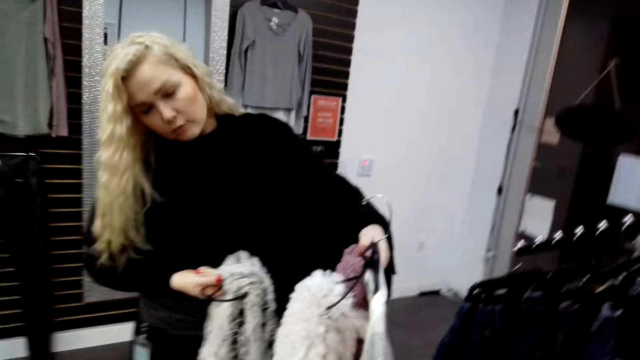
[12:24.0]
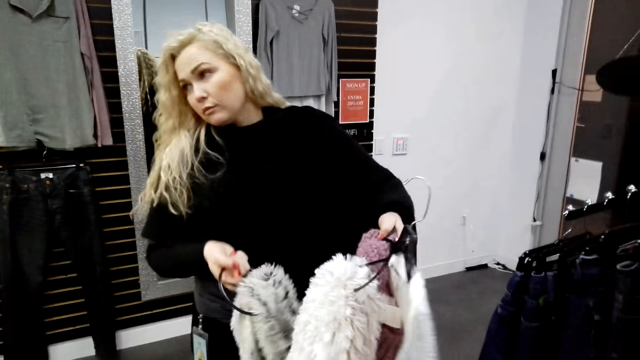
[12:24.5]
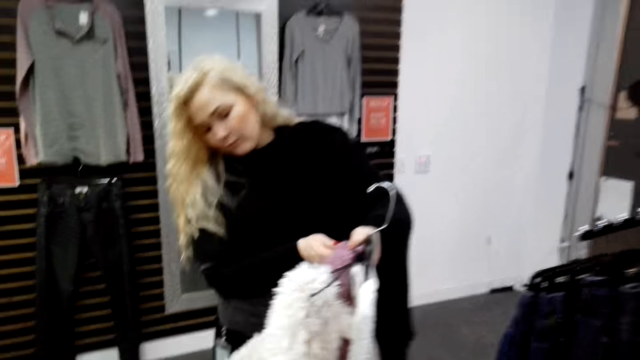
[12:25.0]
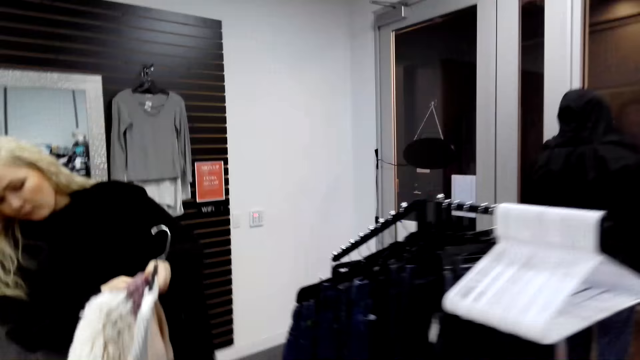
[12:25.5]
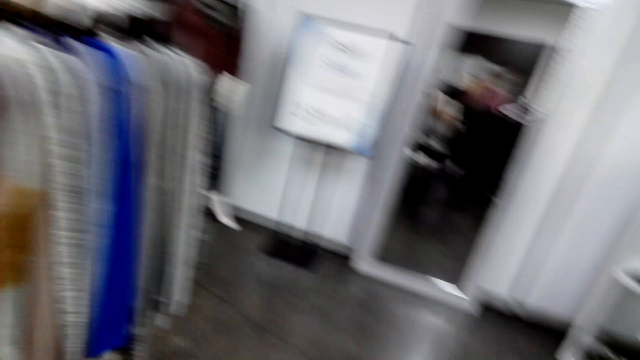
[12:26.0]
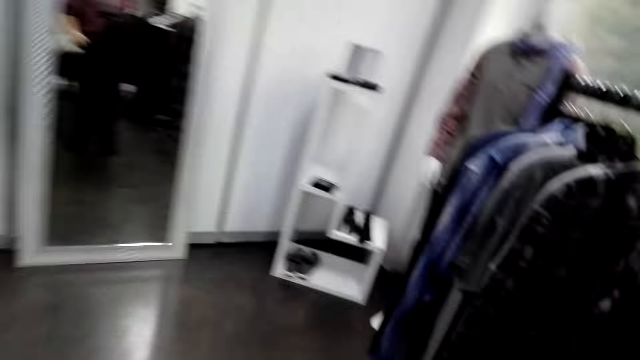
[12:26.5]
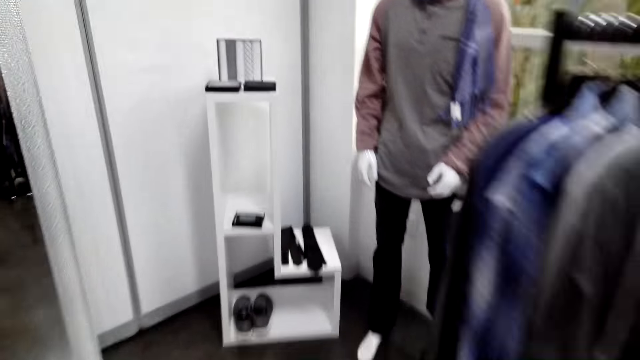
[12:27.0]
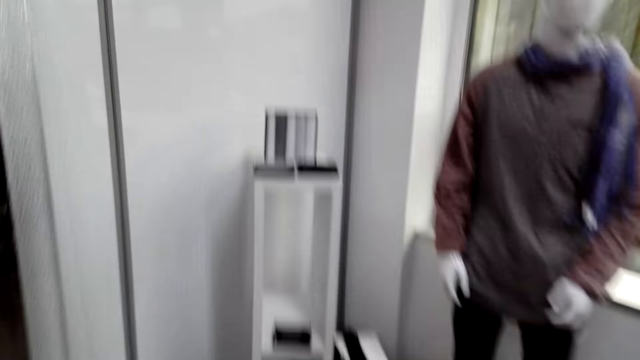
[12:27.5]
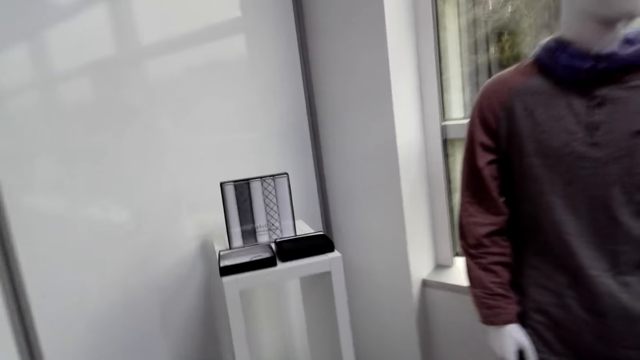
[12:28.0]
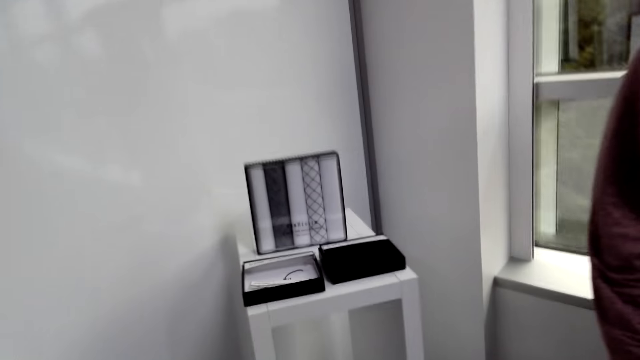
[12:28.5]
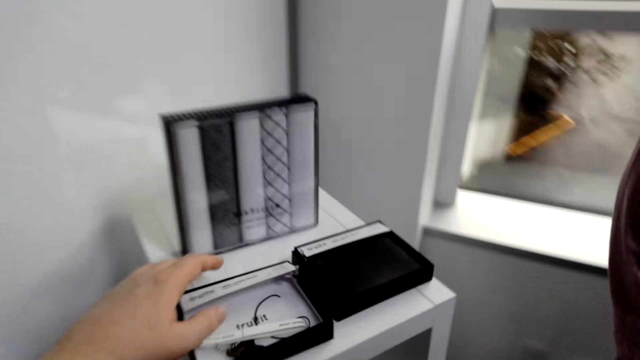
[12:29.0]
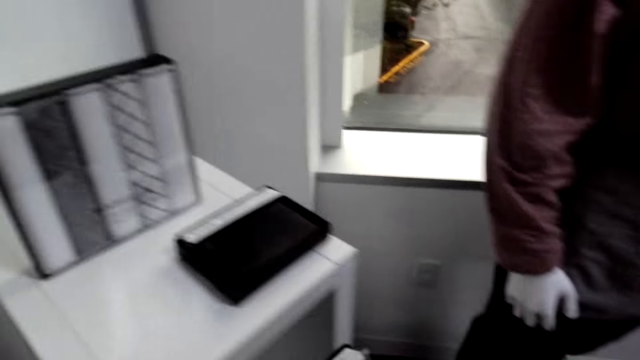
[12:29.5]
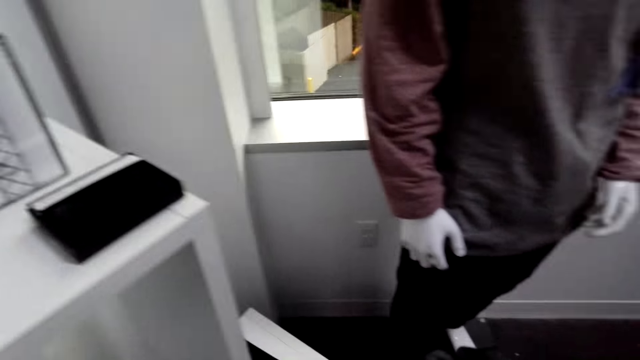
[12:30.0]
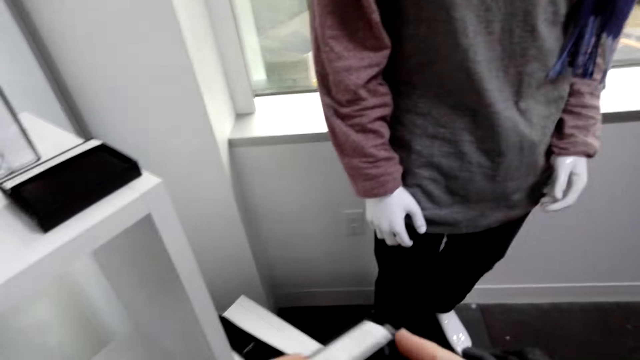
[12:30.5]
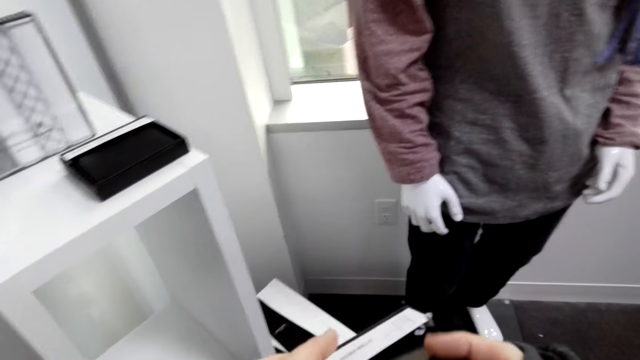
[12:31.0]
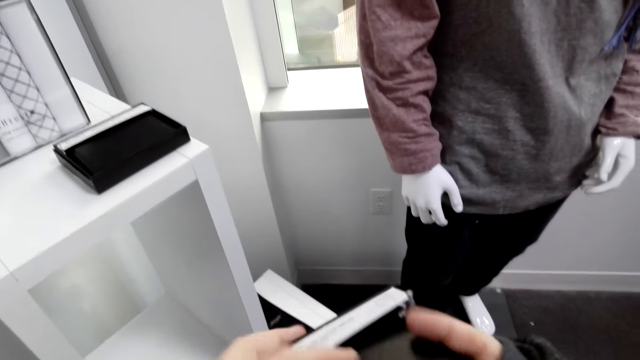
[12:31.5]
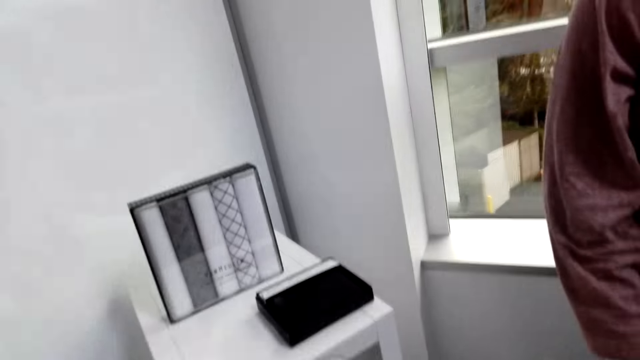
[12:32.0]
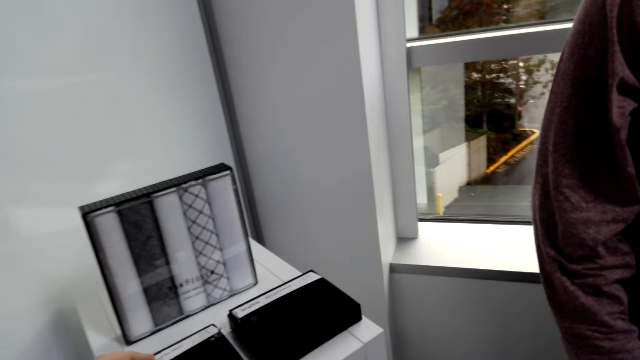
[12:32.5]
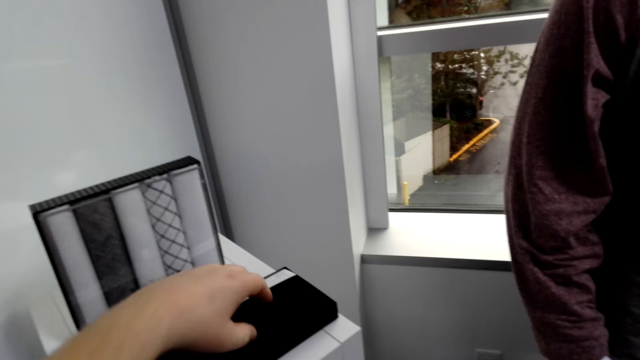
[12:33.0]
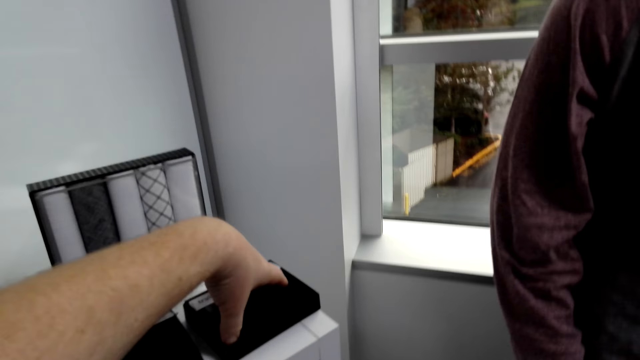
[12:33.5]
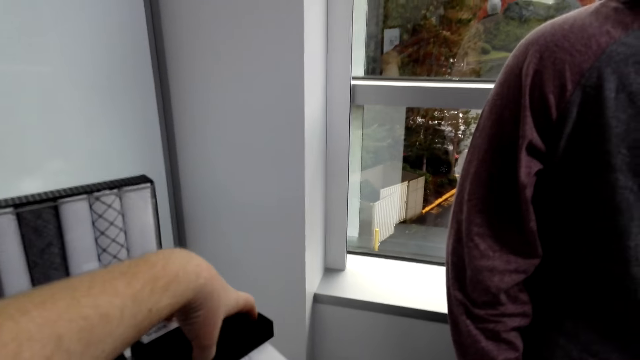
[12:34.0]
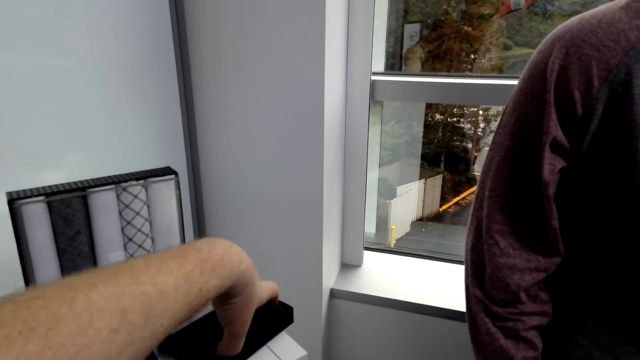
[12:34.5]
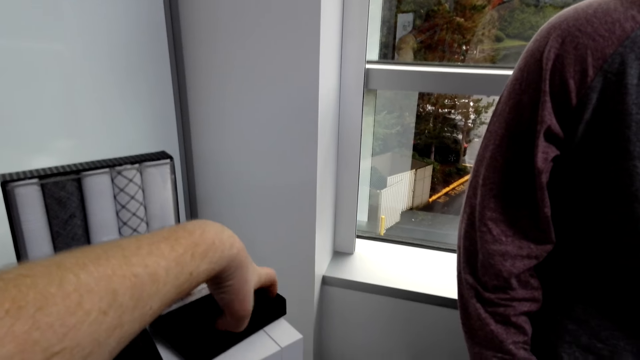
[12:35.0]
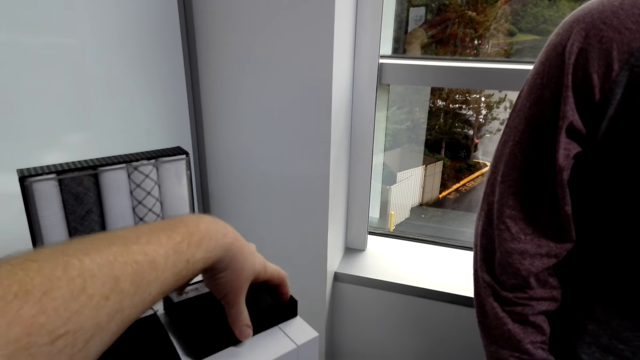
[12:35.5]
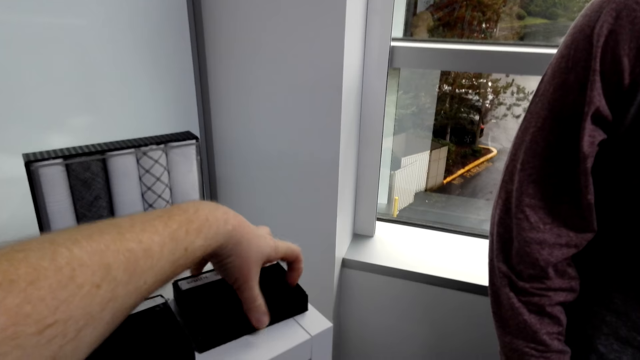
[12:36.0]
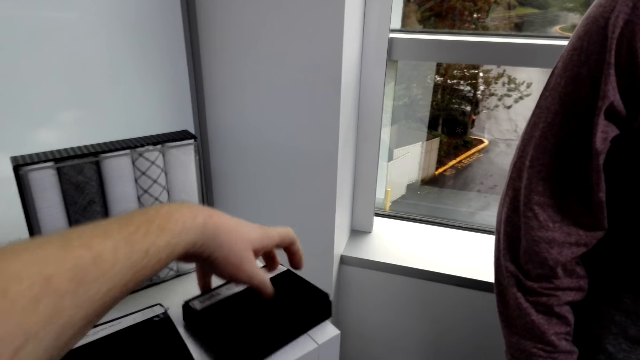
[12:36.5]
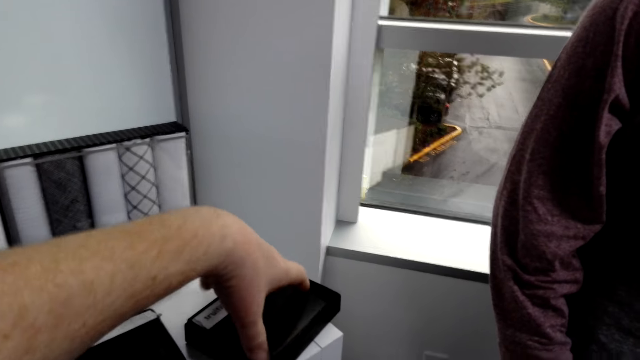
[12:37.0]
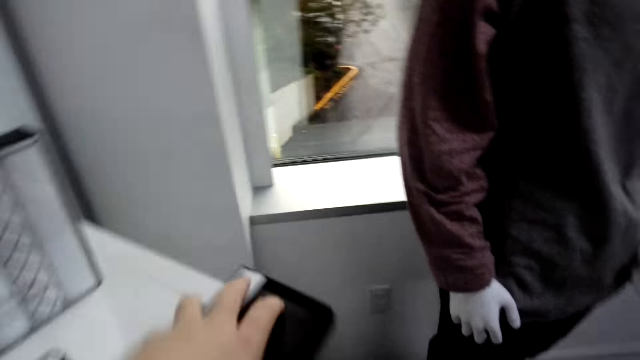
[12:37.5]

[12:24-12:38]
The camera wearer walks towards the display cabinet. They walk around the boutique. They pick up the box. They return the wallet back in the box. They place the box on the display unit. They pick up another wallet. They remove the wallet from the box.

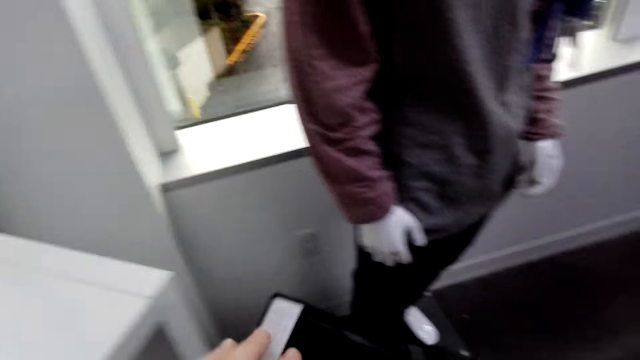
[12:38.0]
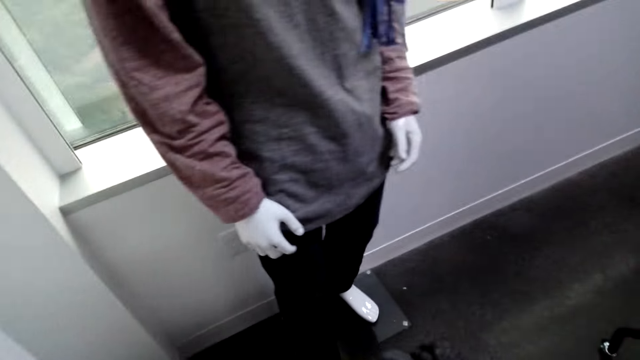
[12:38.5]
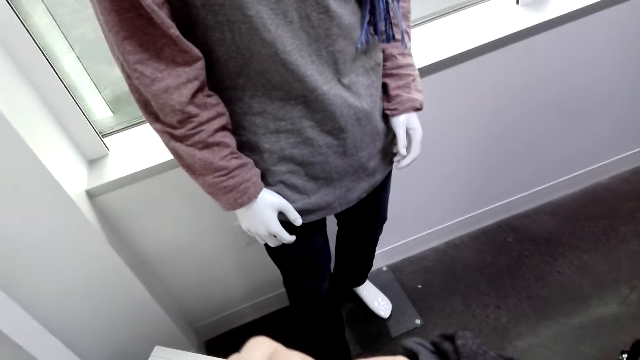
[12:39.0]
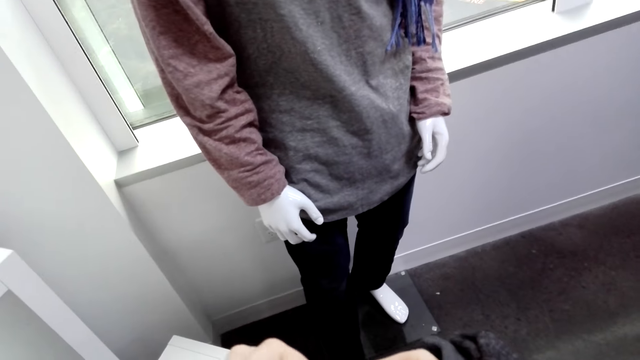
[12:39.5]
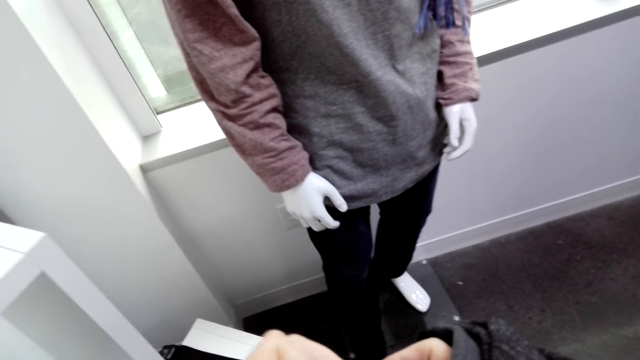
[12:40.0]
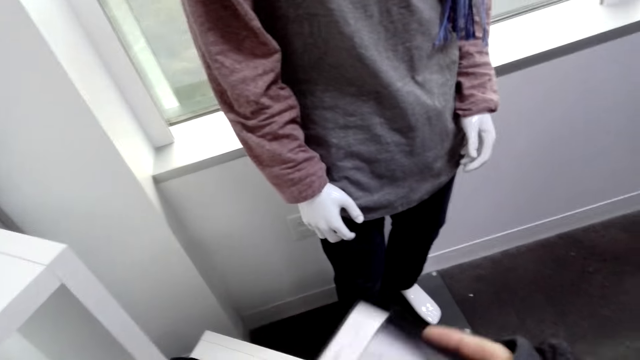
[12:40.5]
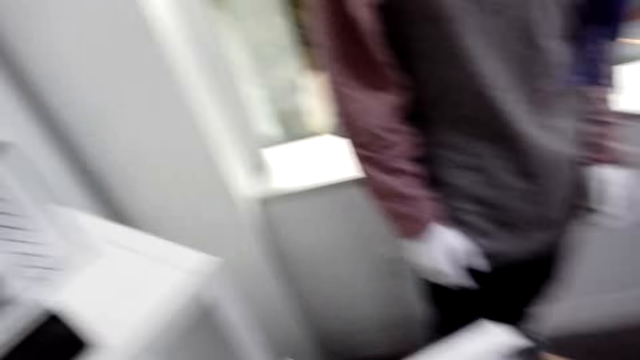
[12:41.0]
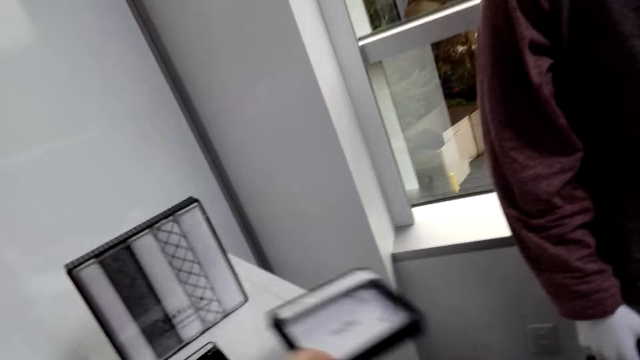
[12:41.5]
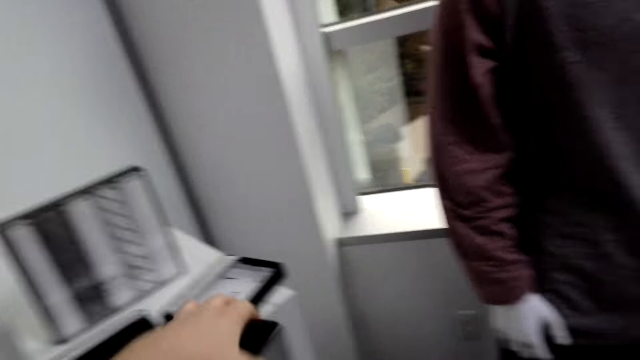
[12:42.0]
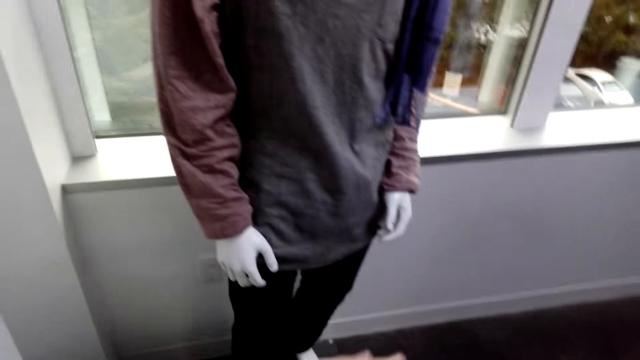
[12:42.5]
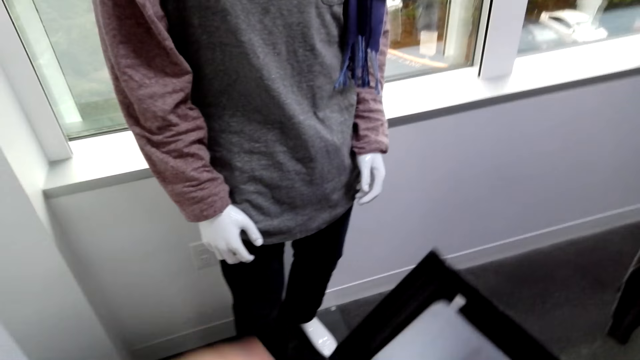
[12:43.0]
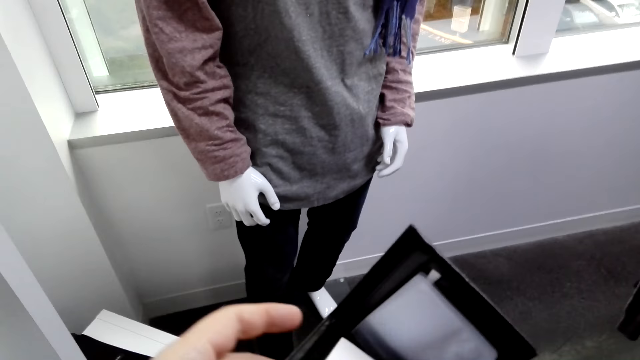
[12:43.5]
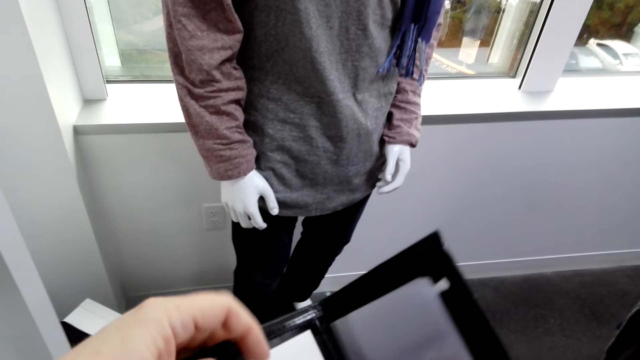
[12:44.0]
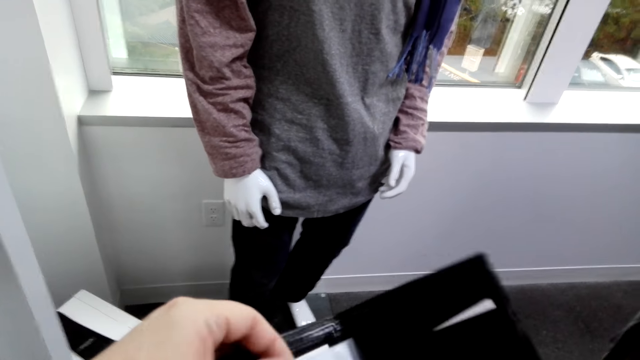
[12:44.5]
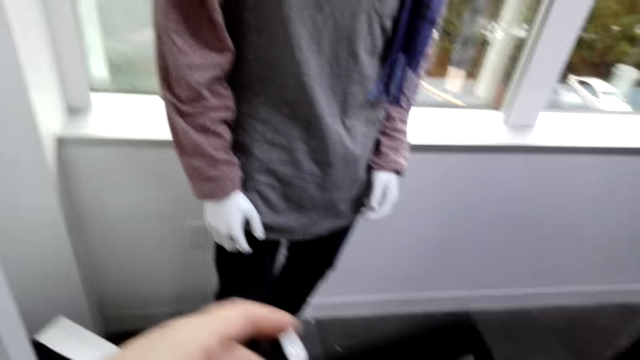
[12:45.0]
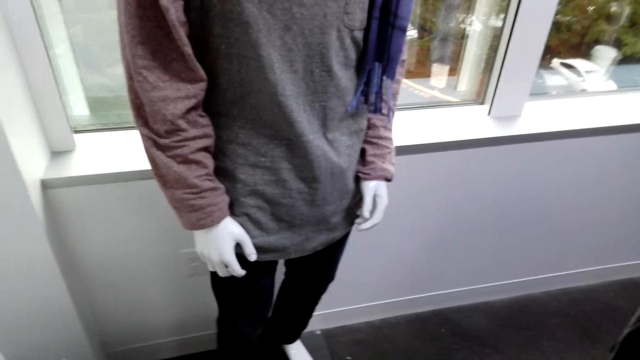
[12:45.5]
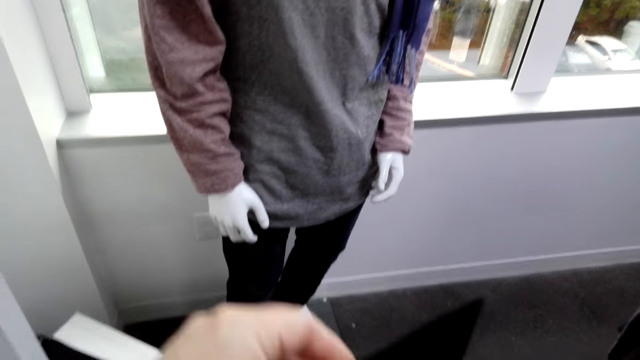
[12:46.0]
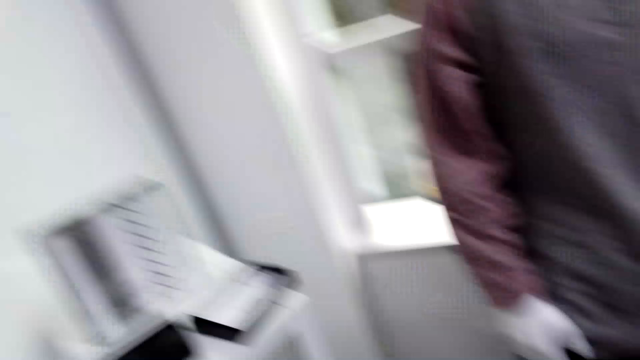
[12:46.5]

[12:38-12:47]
The camera wearer places the box on the display unit. They inspect the wallet.
